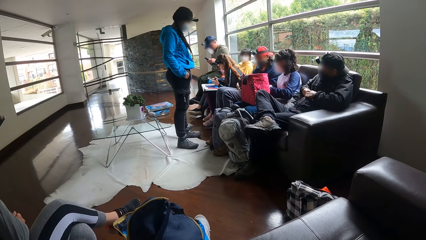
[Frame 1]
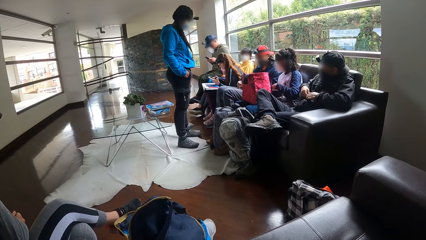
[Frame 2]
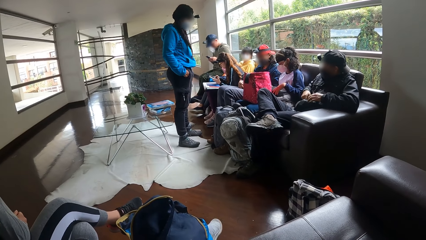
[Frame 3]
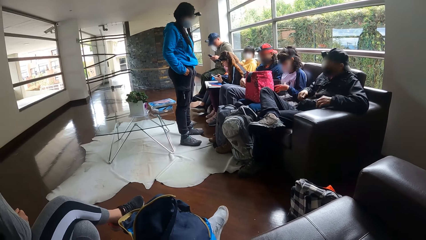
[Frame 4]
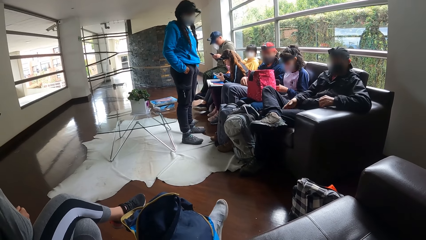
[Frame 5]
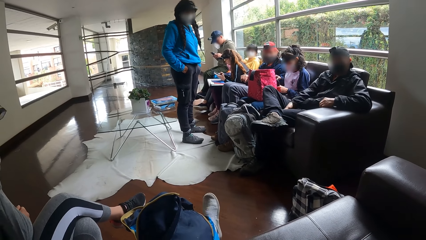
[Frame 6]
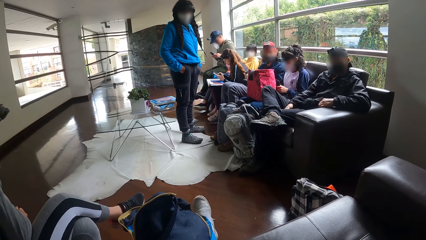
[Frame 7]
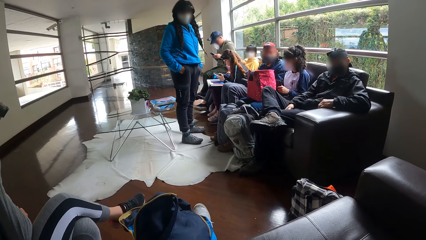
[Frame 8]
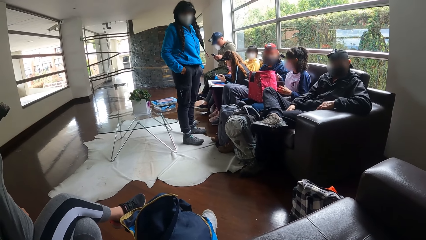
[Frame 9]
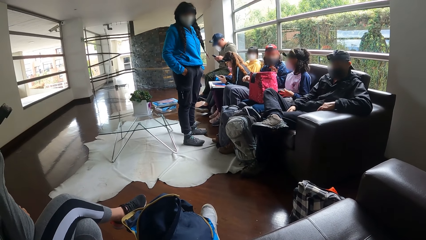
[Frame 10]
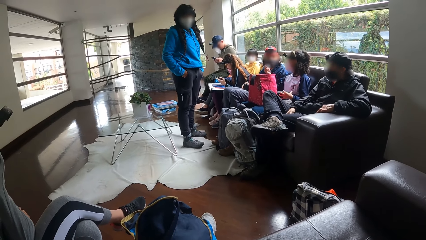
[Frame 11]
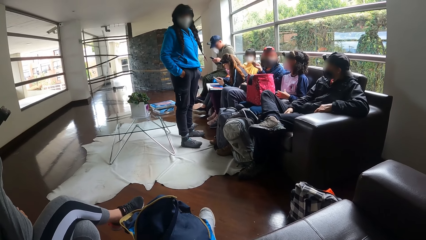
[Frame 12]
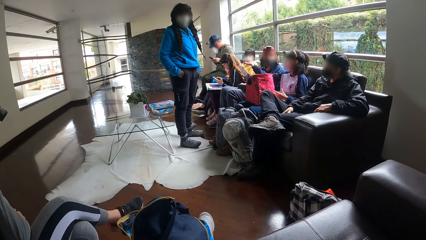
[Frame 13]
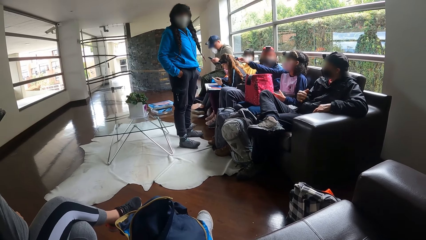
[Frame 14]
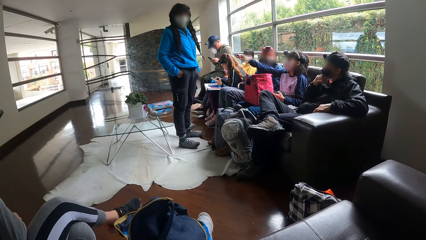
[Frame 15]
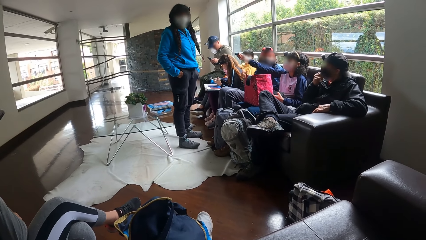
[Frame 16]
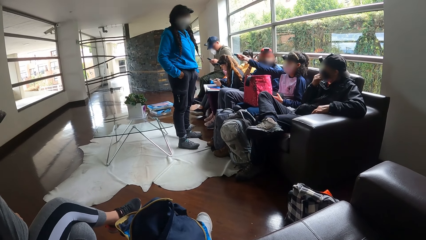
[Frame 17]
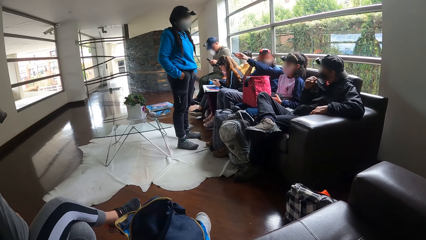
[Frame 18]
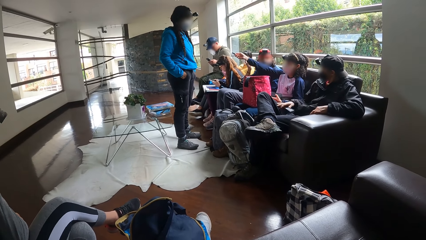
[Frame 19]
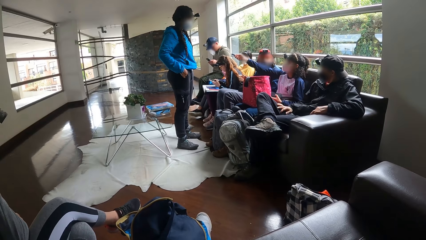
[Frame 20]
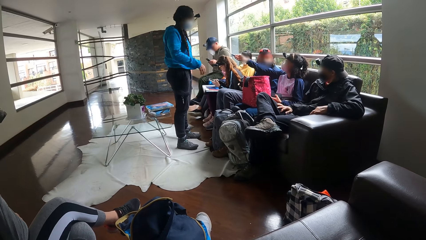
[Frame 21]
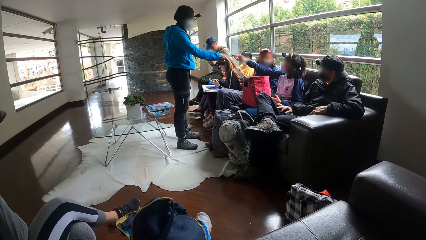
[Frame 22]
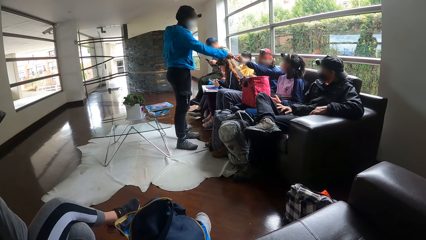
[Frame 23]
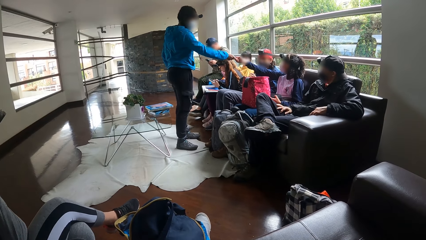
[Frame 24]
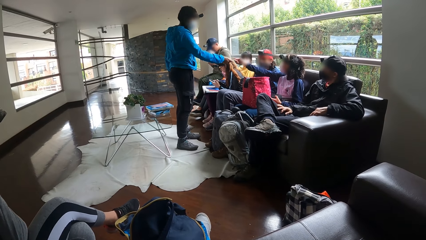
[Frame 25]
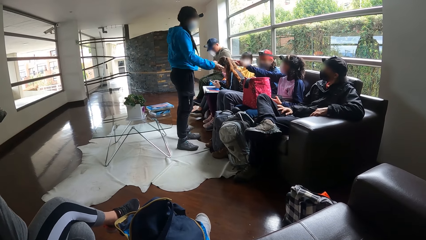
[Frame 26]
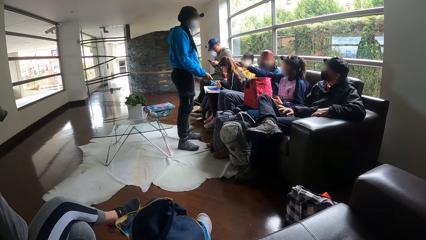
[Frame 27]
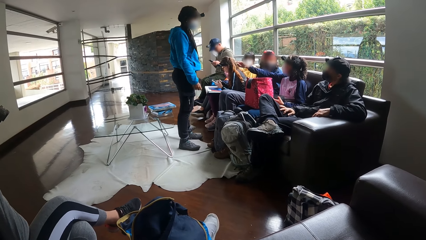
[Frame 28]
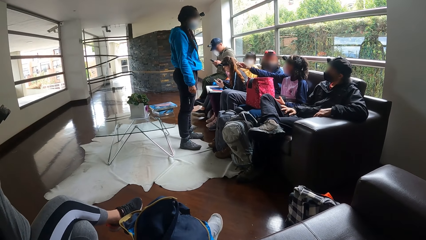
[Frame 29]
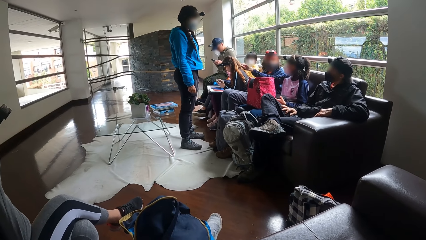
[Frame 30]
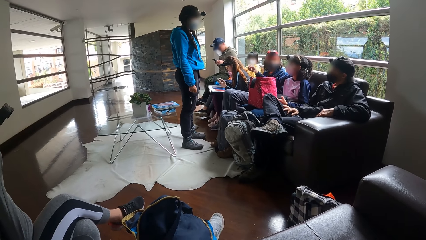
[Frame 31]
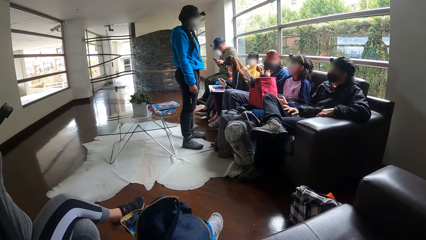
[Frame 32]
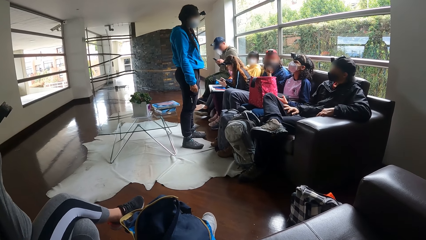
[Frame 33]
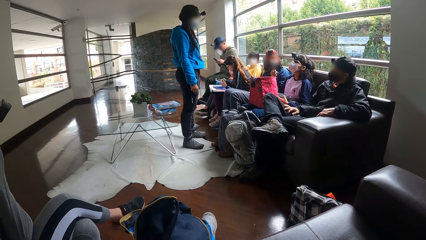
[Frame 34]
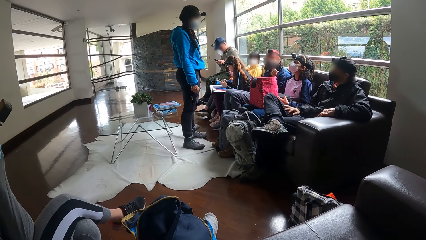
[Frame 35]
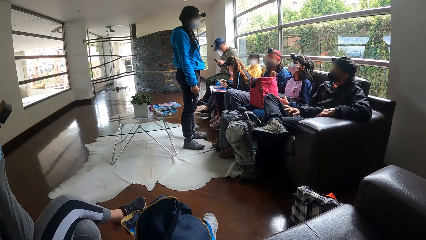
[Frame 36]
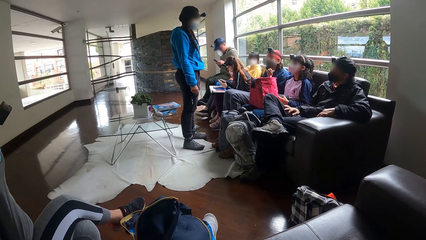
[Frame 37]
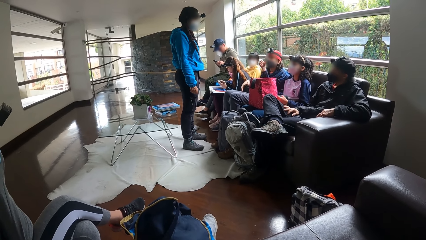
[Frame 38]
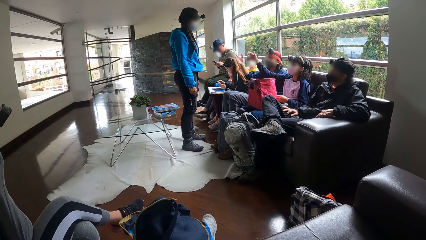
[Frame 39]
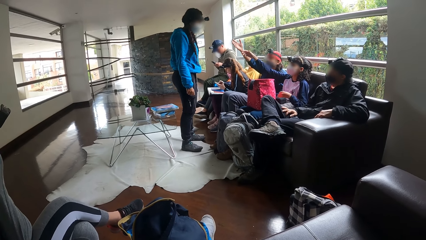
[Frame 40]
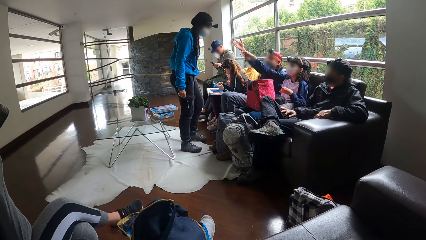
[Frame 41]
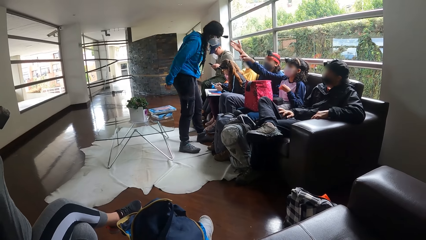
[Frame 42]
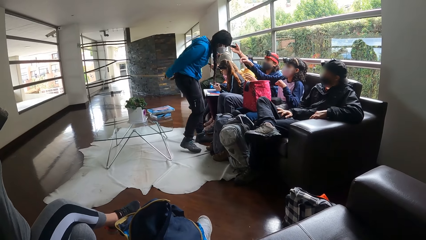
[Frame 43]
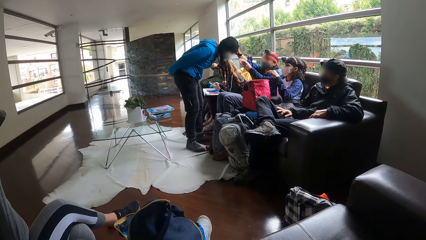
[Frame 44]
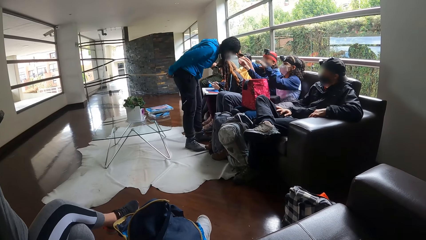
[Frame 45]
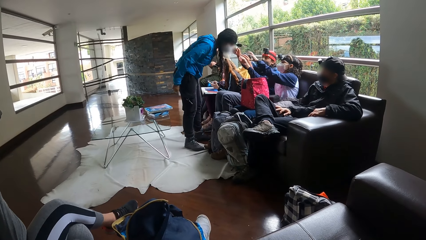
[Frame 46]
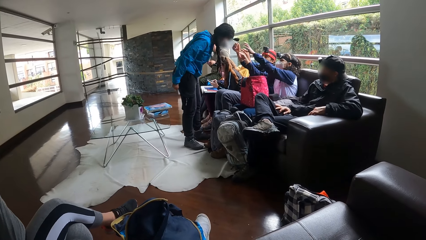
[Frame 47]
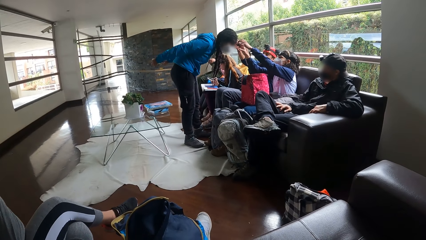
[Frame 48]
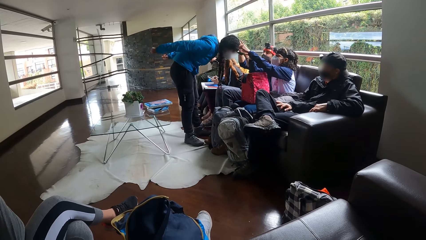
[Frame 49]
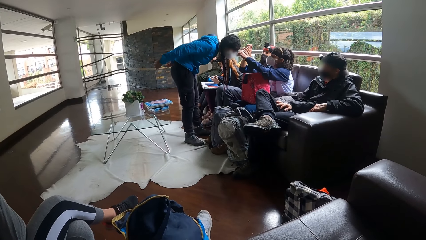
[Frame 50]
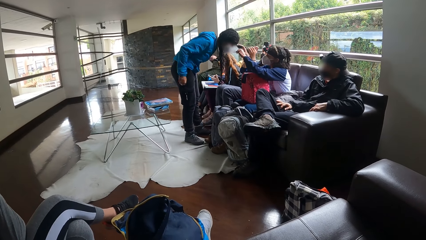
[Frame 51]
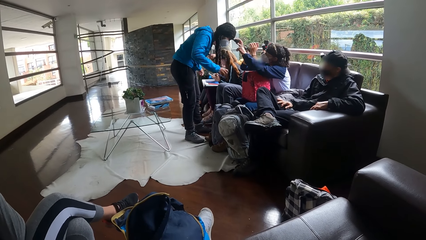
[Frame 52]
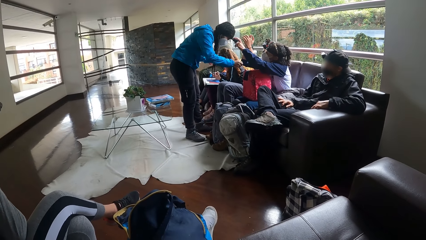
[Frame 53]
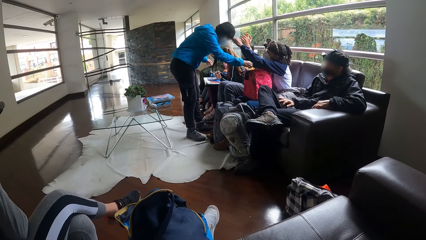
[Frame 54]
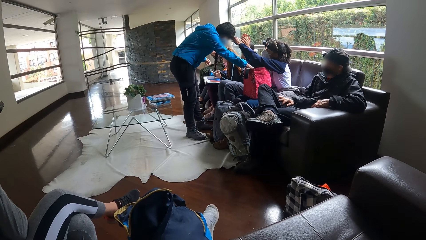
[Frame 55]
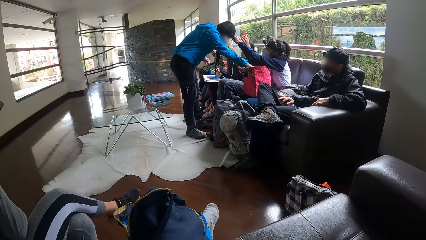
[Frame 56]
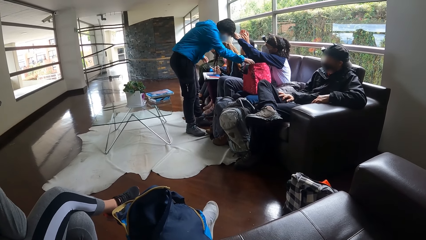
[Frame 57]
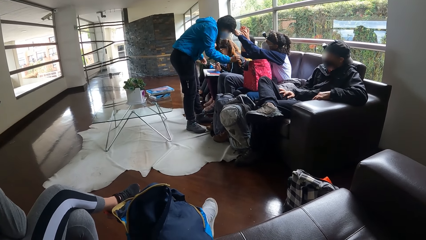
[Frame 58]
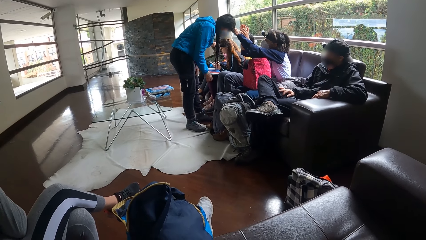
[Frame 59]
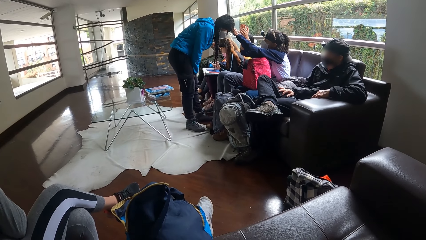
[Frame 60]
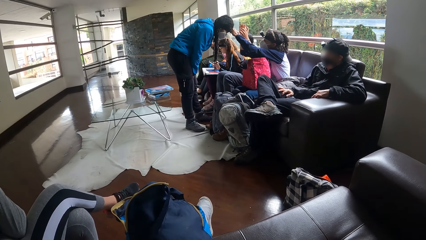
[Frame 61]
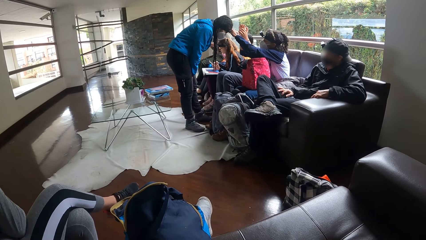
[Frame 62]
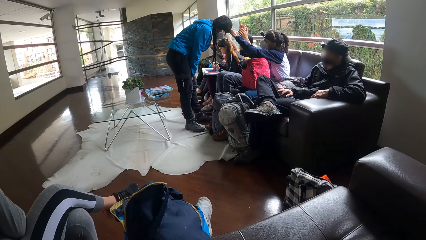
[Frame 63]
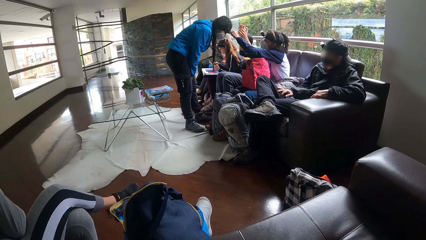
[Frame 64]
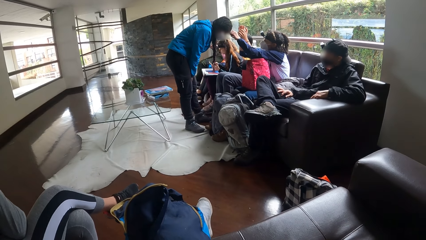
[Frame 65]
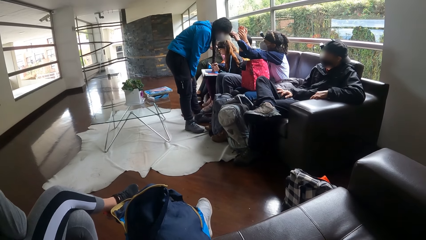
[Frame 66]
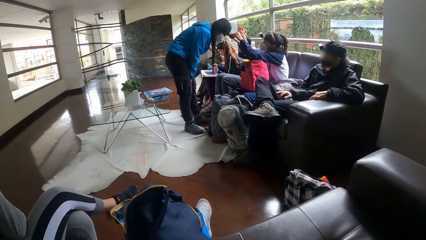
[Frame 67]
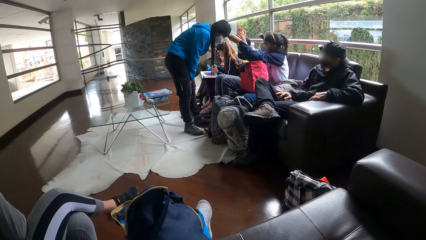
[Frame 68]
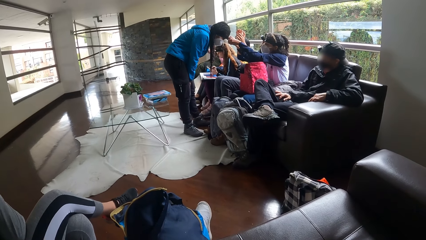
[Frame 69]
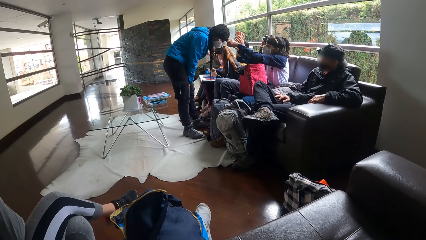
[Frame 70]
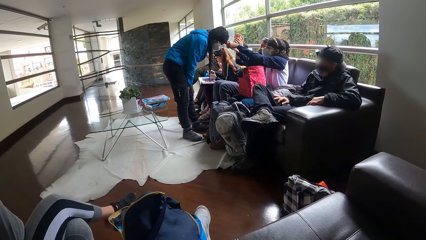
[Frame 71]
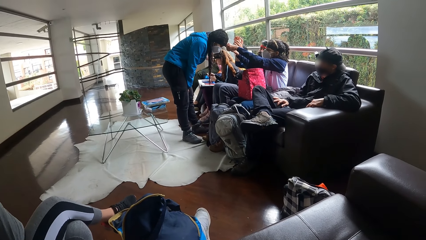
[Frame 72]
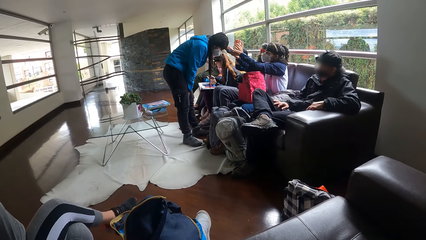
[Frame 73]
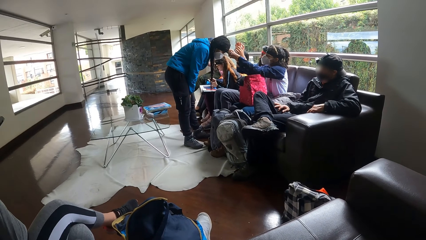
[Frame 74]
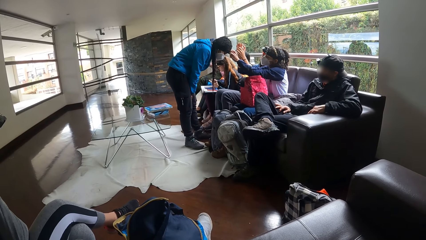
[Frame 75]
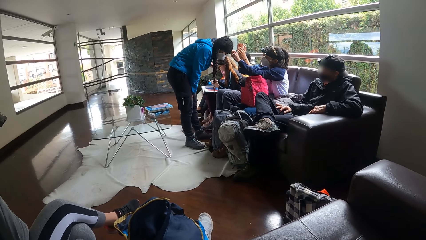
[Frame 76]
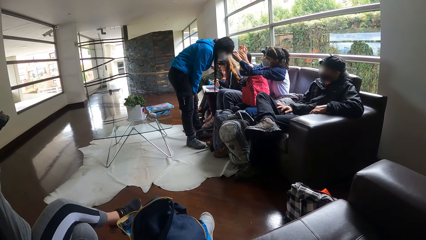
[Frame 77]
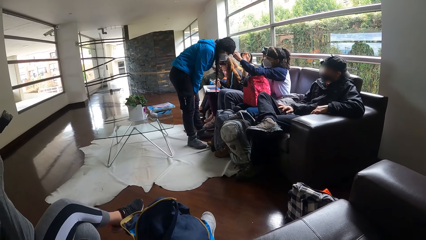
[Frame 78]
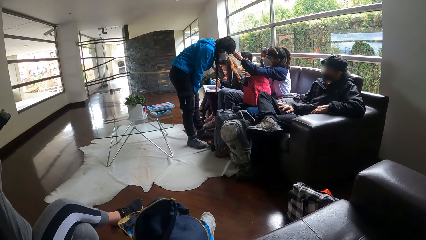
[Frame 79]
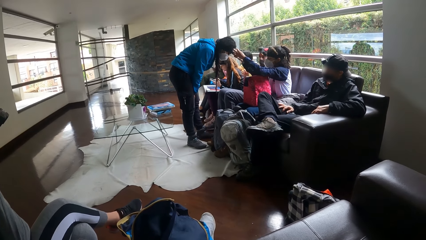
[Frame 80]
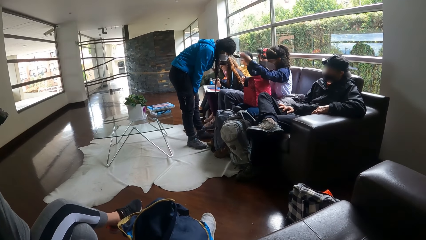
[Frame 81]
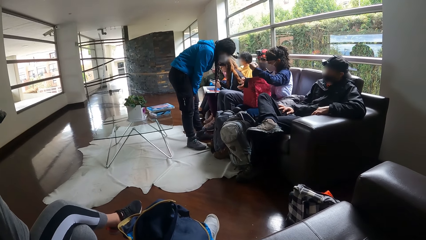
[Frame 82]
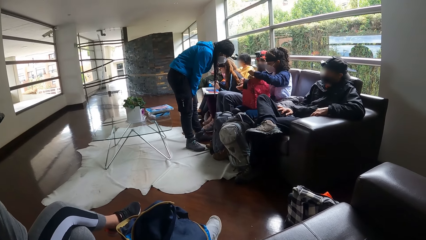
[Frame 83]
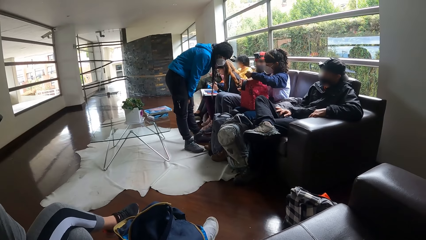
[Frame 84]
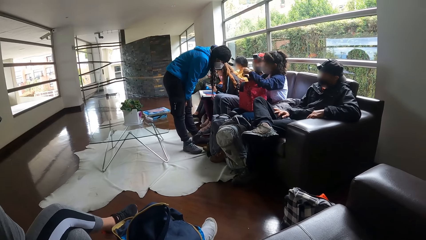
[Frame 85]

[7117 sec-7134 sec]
The camera wearer converses with a woman. A man gestures out with his hand. Another woman converses with the first woman. The second woman gives the first woman a phone with her right hand. A lady gestures out with her hand. A third woman adjusts the camera on the first woman with her right hand. The second woman adjusts the camera on the first woman's head with both hands. The first woman places a frame into the bag on the second woman's legs with her right hand.
